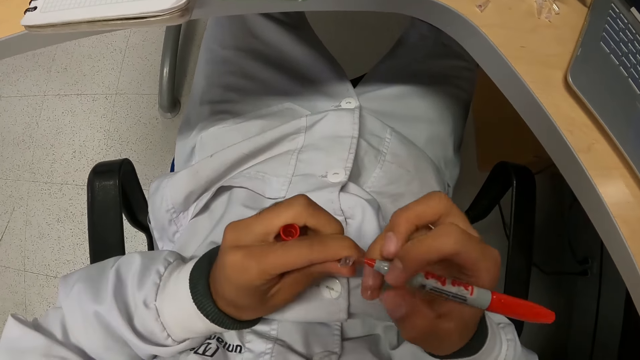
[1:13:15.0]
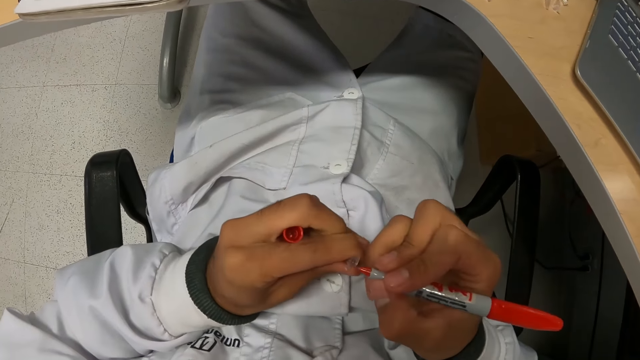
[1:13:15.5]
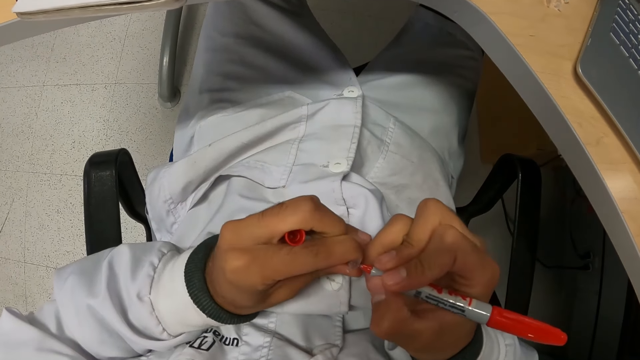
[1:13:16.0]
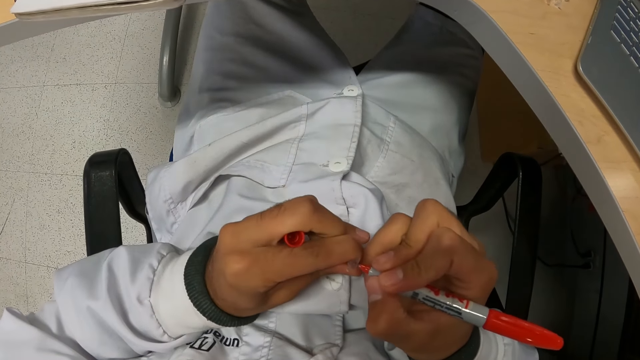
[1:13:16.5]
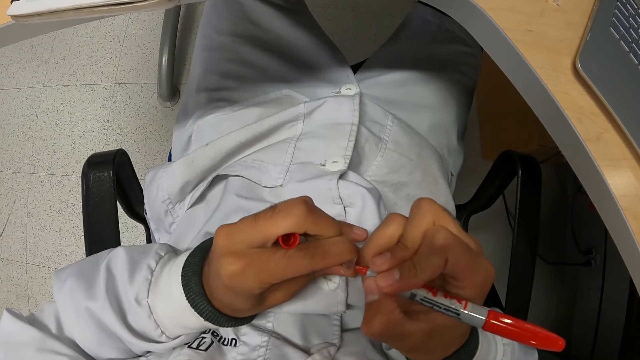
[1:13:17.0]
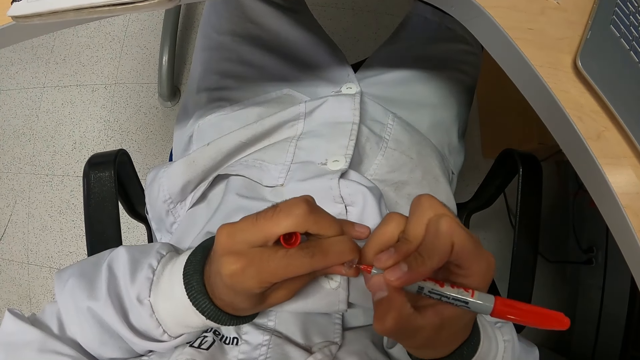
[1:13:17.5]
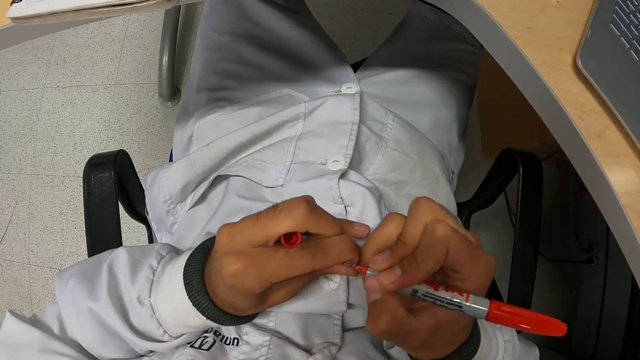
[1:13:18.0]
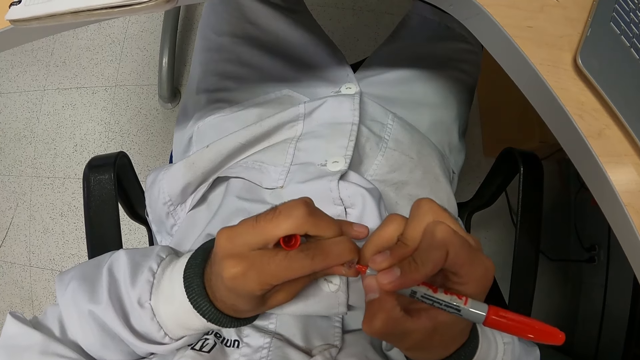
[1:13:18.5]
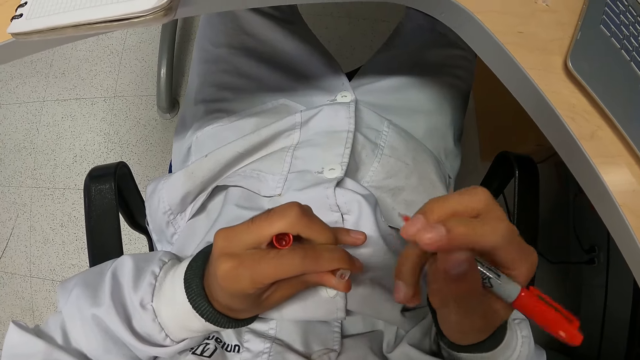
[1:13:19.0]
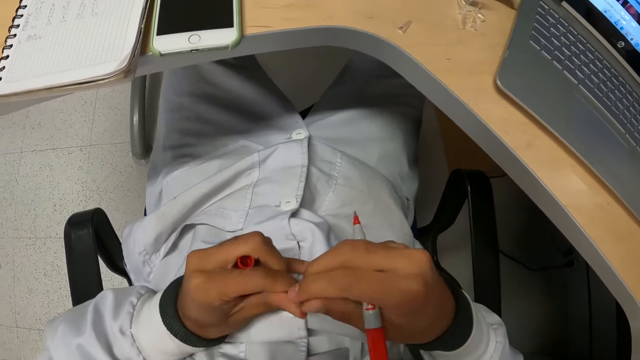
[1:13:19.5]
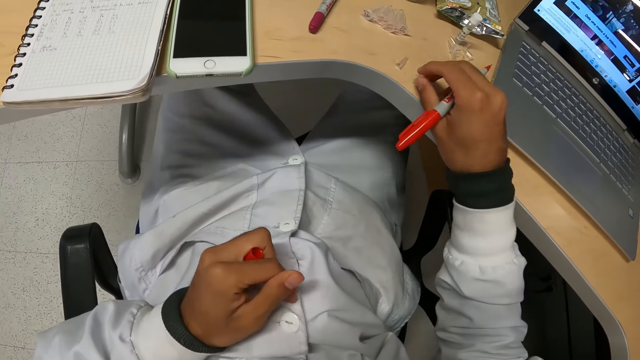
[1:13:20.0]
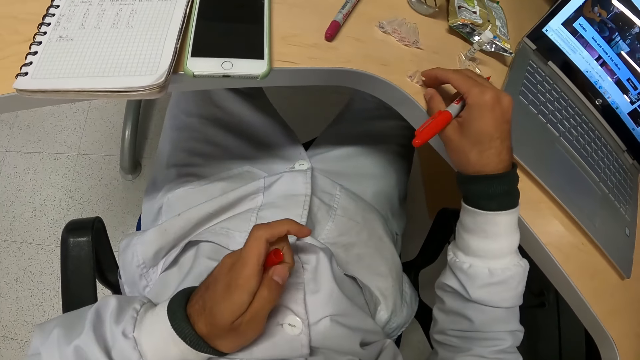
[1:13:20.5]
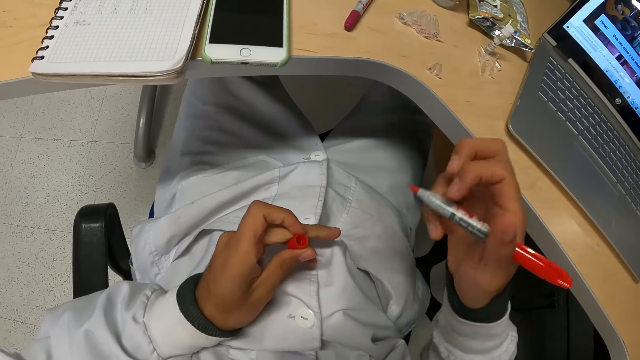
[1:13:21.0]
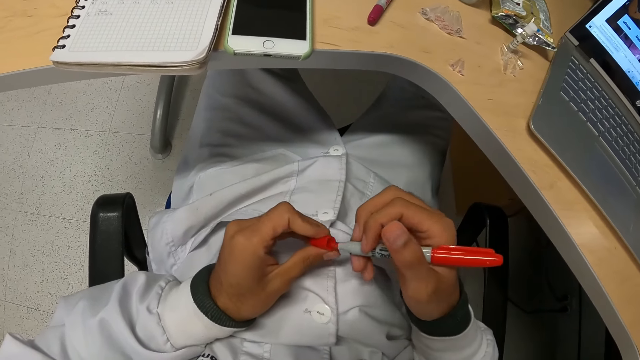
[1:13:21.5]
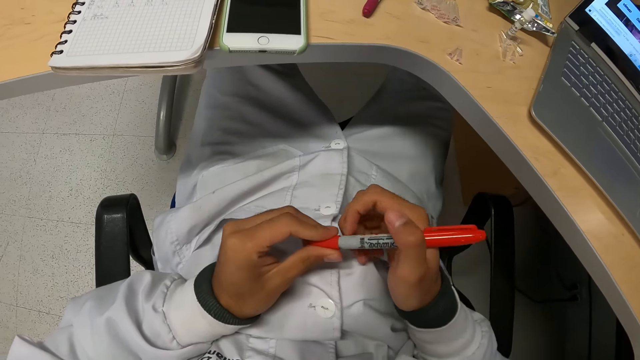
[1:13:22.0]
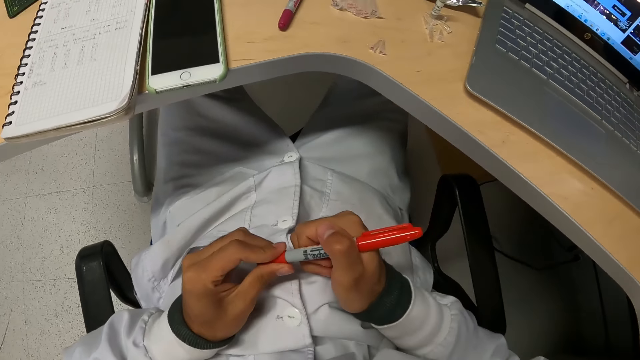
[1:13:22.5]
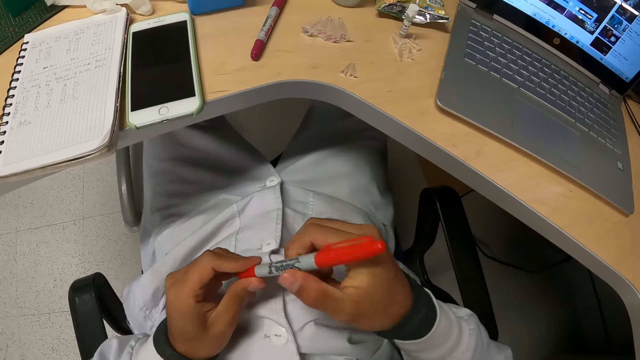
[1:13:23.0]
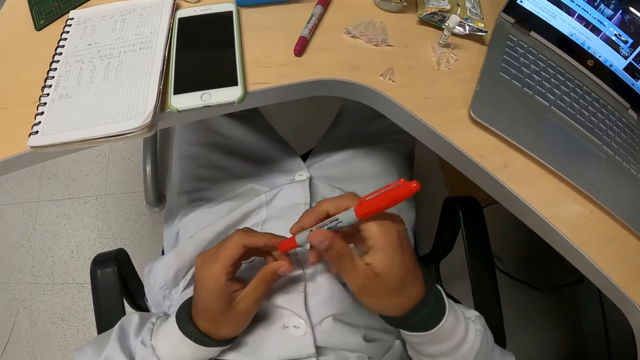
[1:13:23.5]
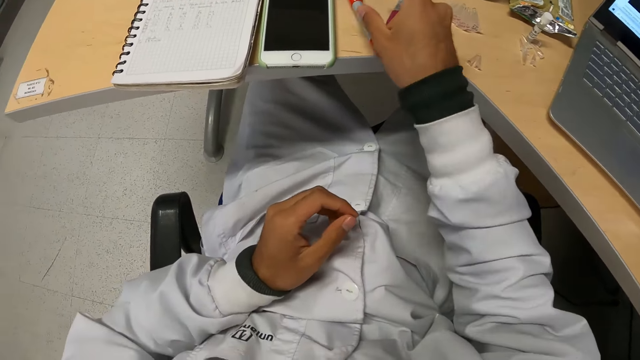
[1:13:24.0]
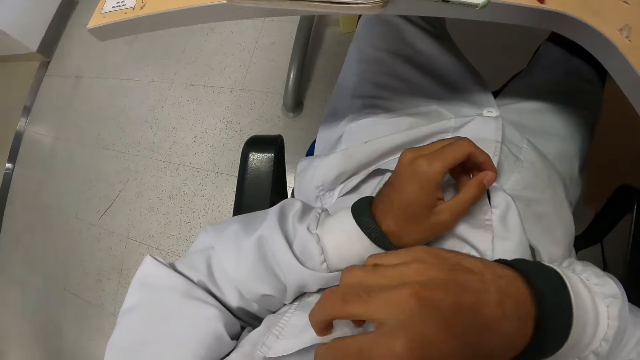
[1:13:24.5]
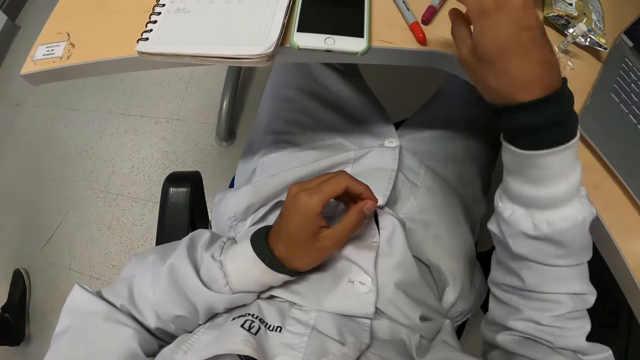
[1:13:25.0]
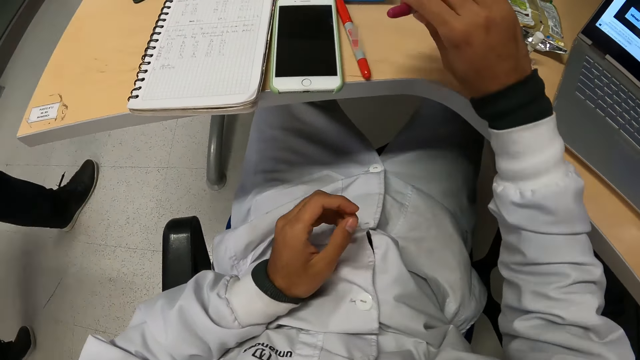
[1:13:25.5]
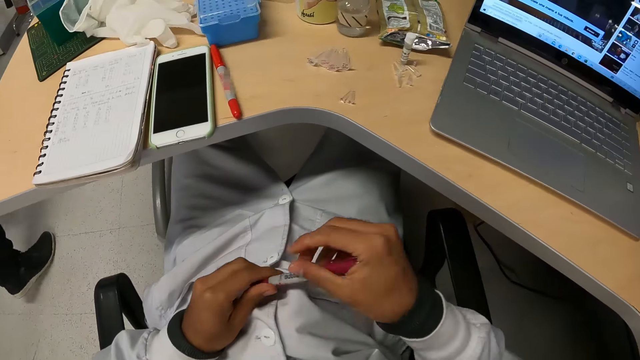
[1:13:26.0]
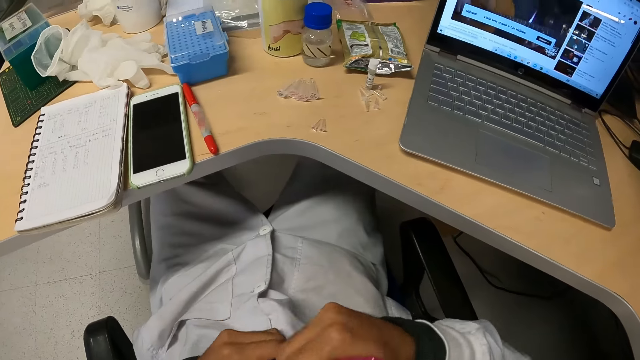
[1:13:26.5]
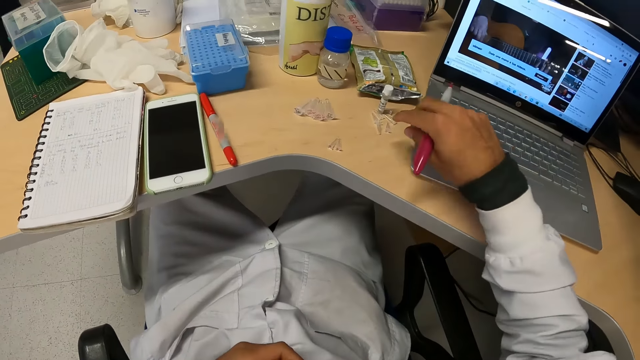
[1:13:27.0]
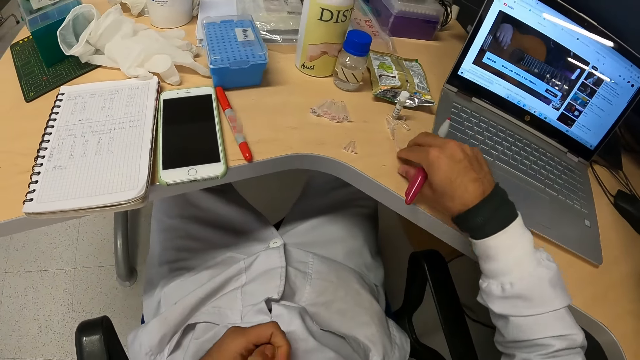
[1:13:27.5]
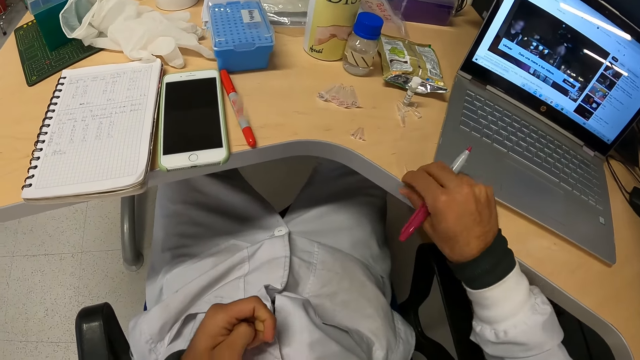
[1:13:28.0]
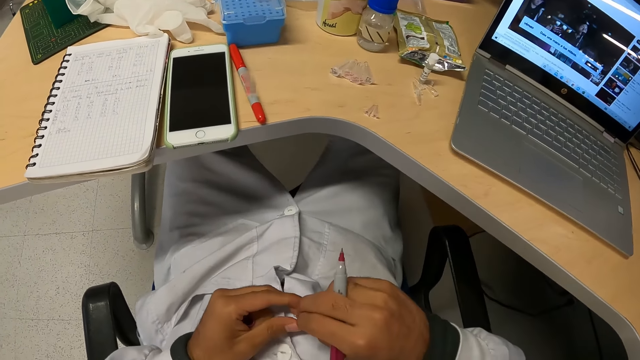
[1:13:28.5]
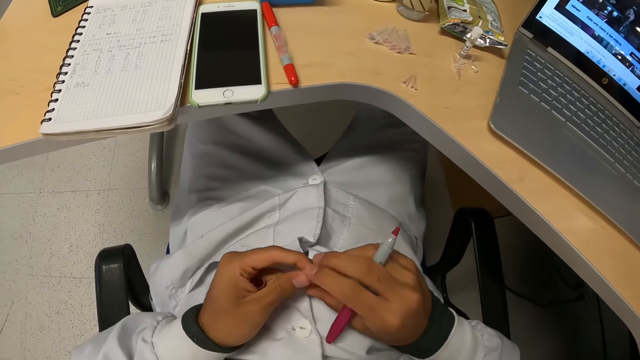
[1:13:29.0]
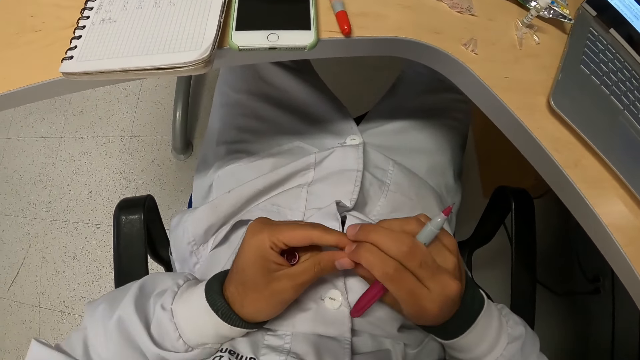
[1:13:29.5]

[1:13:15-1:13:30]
The camera wearer marks the small plastic container in his left hand with the pen in his right hand. He passes the small plastic container in his left hand to his right hand. He drops the small plastic container in his right hand on the table. He closes the pen in his right hand with the cover in his left hand. He drops the pen in his right hand on the table. He touches the breast pocket of his lab coat with his right hand. He picks up the pen from the table with his right hand. He removes the cover of the pen in his right hand with his left hand. He picks up a small plastic container from the table with his right hand. He passes the small plastic container from his right hand to his left hand.

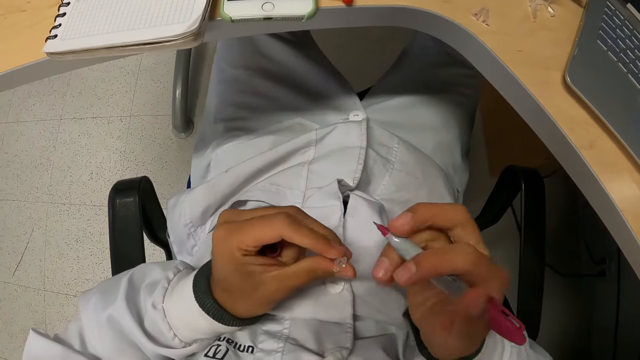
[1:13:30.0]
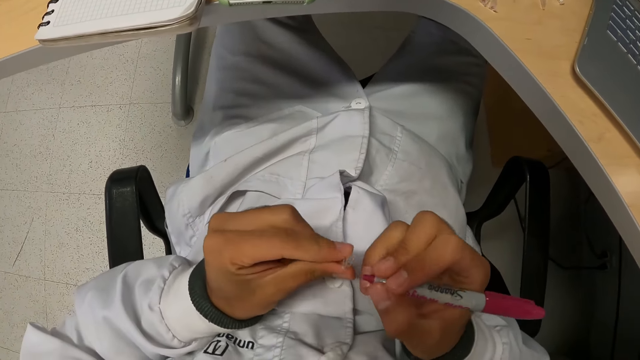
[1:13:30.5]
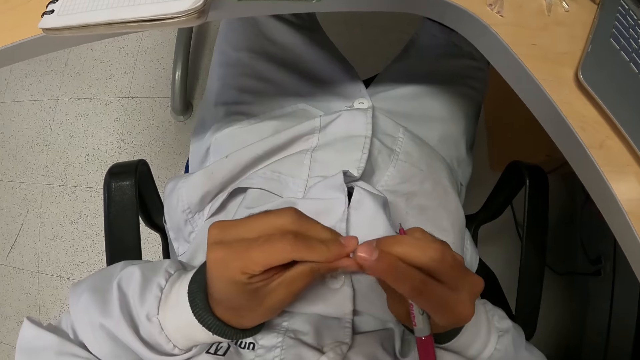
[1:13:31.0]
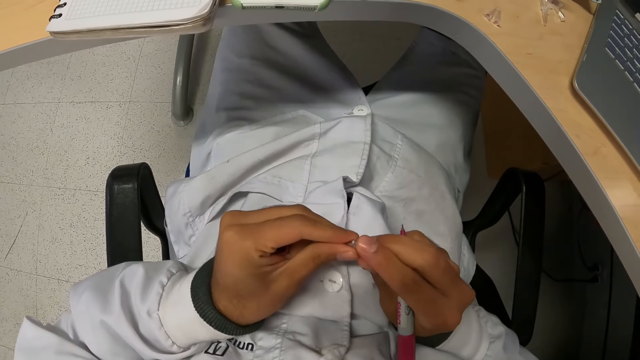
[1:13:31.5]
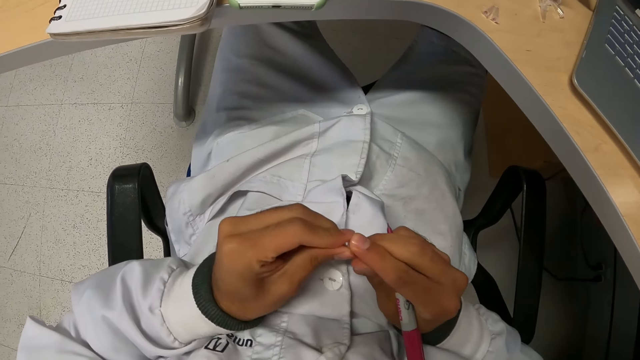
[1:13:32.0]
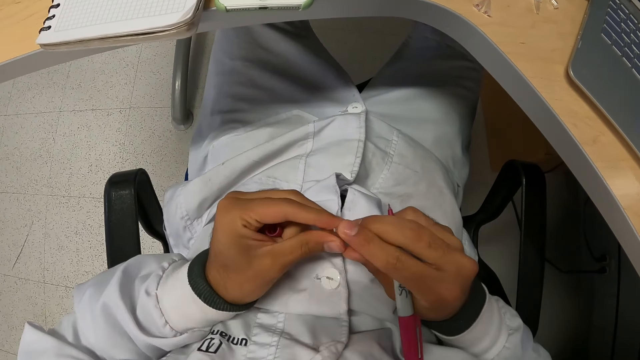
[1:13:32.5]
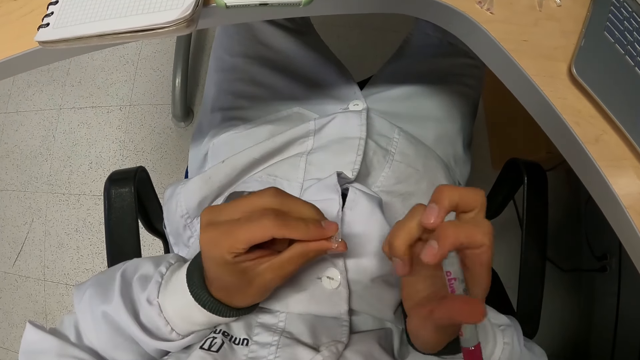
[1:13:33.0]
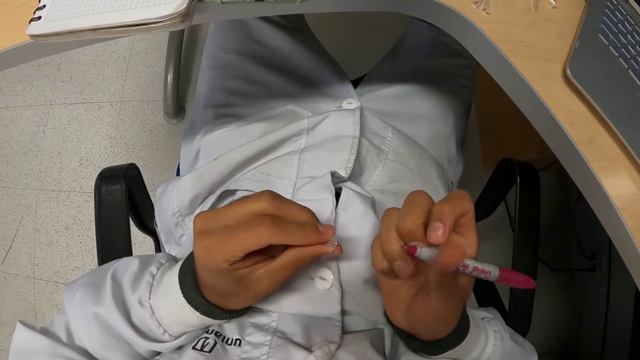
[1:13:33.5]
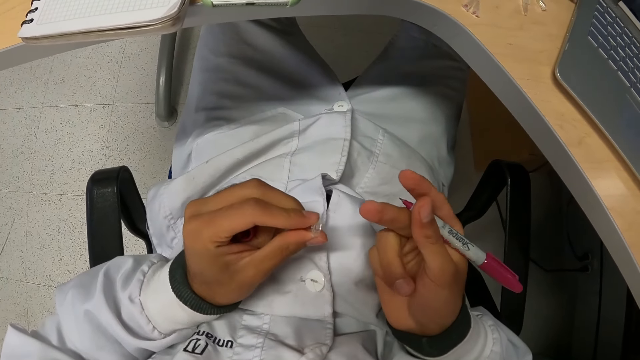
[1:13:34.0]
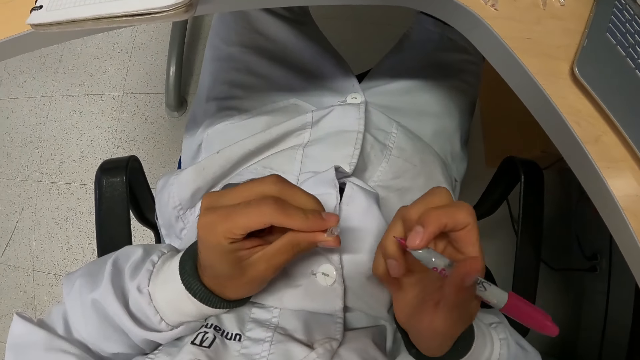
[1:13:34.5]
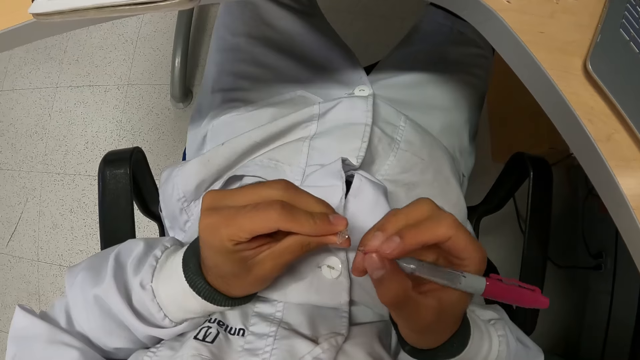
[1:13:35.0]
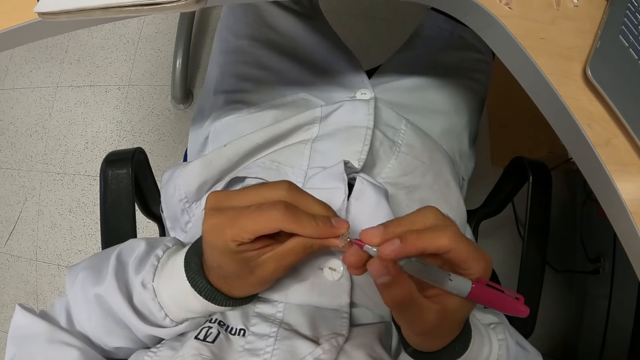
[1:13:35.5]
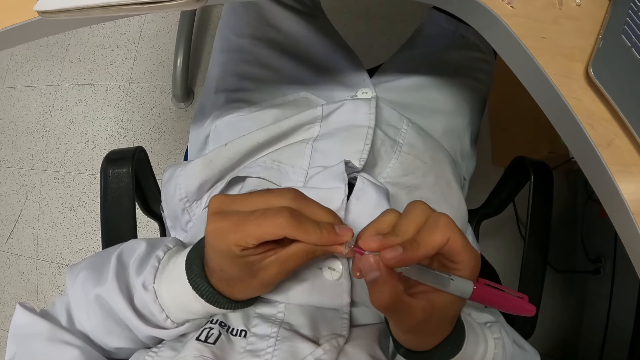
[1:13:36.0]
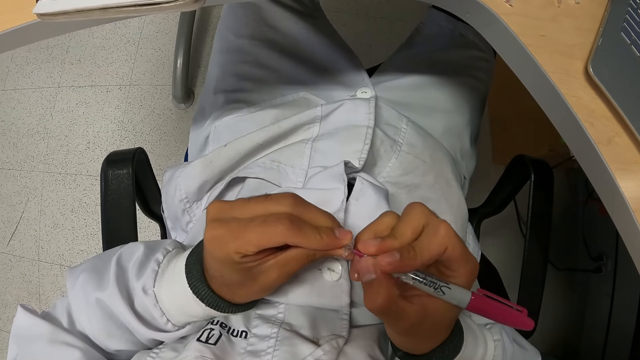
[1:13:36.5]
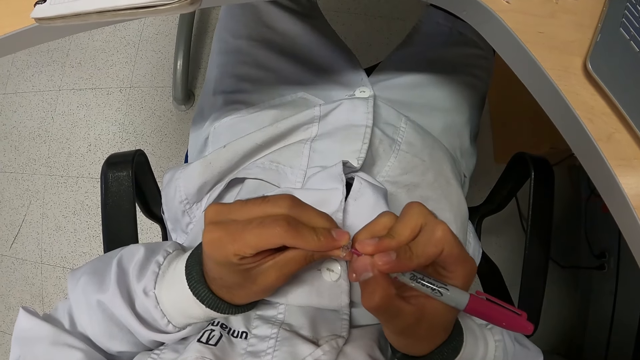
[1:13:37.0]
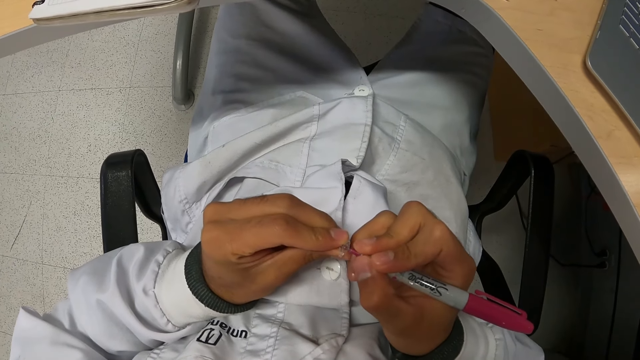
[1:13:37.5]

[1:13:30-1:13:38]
The camera wearer puts a mark. He adjusts the small plastic container with both hands. He marks the small plastic container in his left hand with the pen in his right hand.
